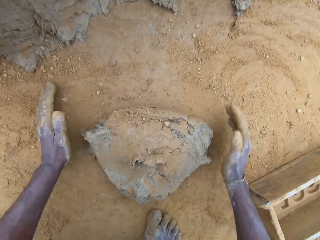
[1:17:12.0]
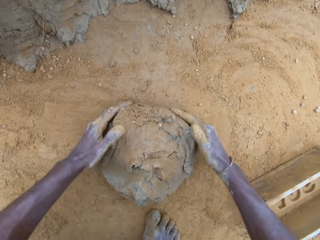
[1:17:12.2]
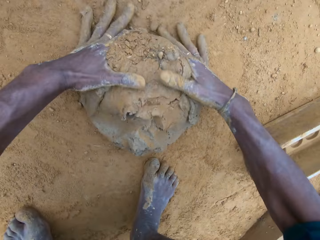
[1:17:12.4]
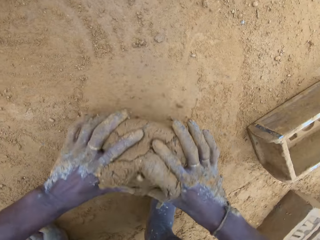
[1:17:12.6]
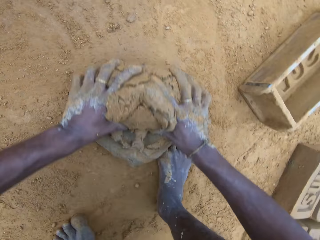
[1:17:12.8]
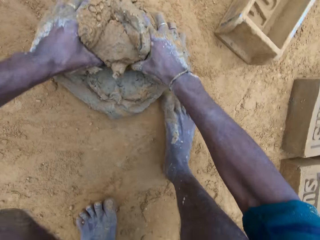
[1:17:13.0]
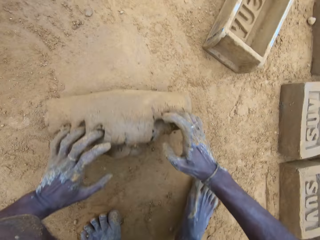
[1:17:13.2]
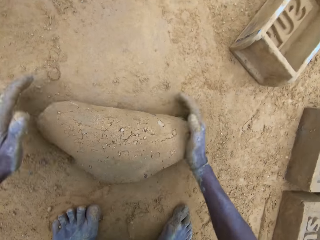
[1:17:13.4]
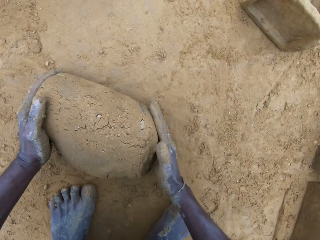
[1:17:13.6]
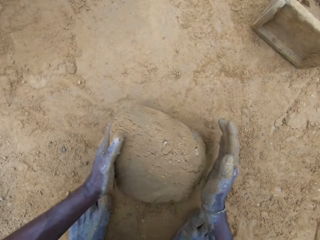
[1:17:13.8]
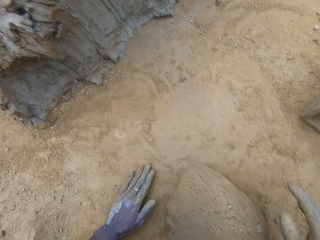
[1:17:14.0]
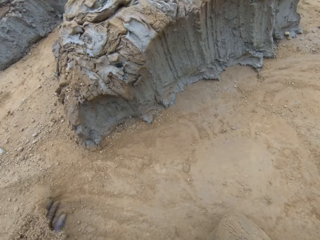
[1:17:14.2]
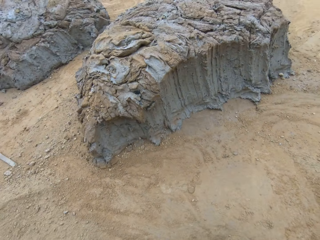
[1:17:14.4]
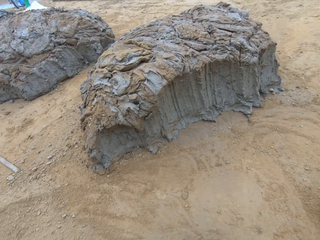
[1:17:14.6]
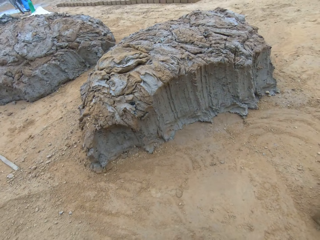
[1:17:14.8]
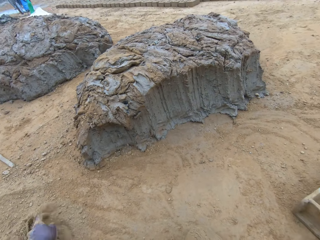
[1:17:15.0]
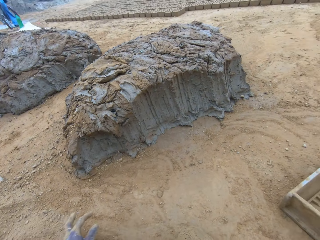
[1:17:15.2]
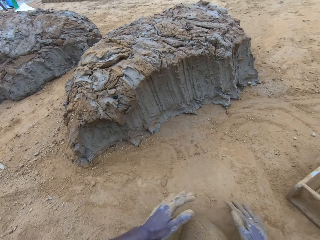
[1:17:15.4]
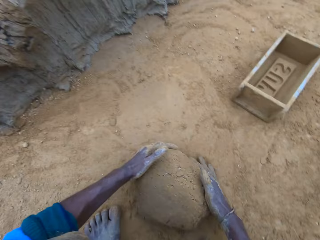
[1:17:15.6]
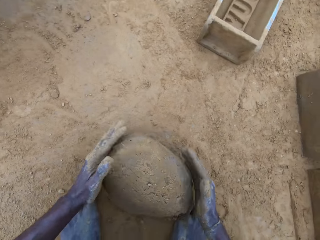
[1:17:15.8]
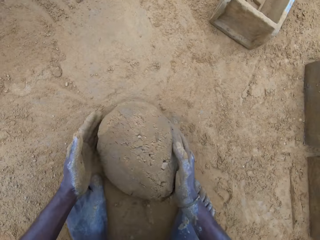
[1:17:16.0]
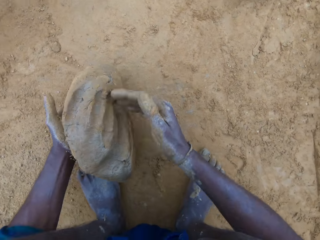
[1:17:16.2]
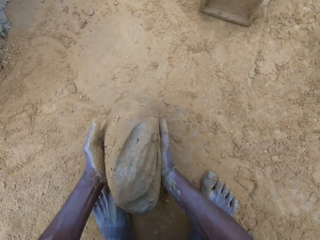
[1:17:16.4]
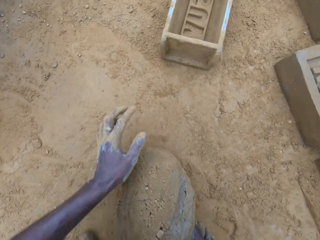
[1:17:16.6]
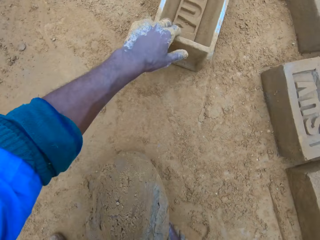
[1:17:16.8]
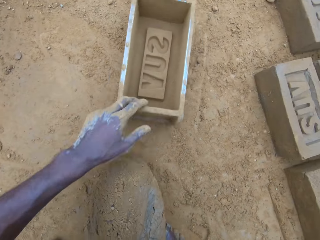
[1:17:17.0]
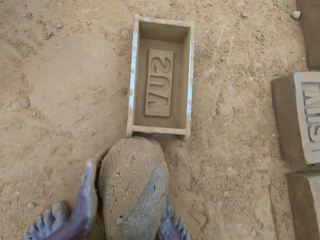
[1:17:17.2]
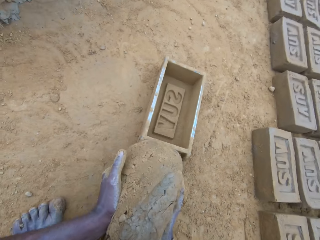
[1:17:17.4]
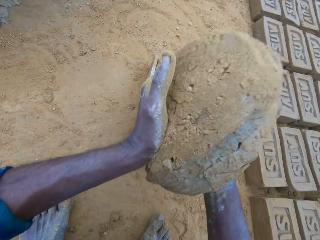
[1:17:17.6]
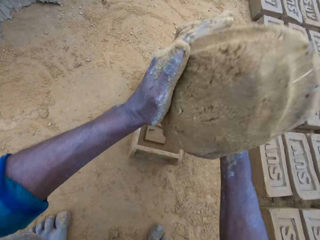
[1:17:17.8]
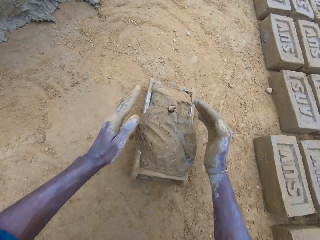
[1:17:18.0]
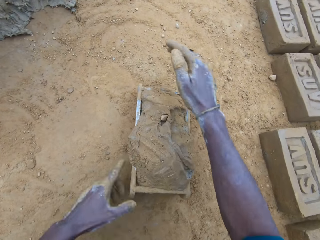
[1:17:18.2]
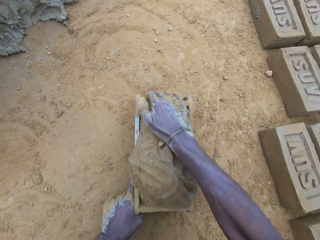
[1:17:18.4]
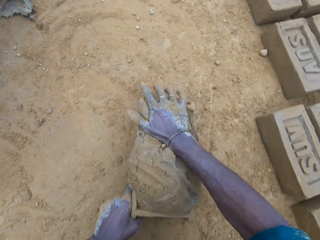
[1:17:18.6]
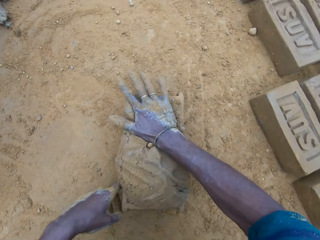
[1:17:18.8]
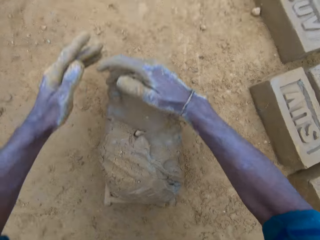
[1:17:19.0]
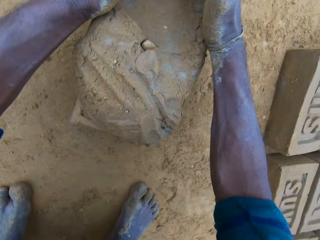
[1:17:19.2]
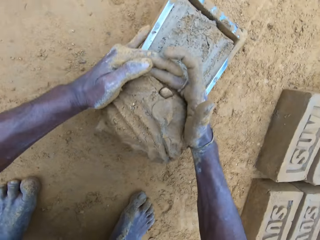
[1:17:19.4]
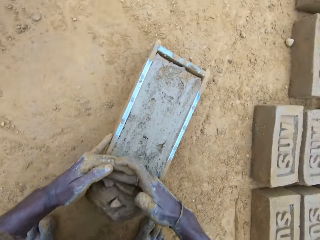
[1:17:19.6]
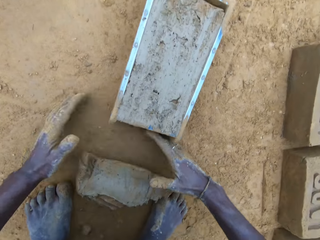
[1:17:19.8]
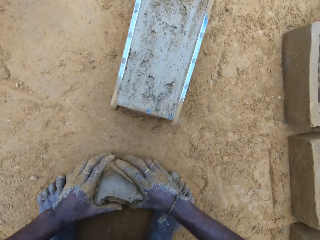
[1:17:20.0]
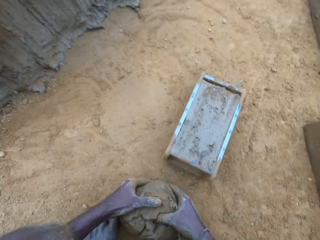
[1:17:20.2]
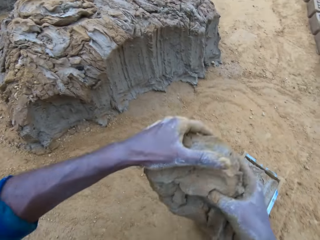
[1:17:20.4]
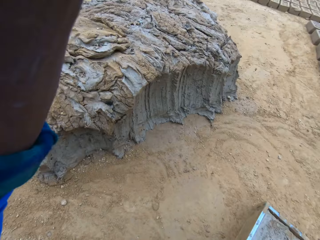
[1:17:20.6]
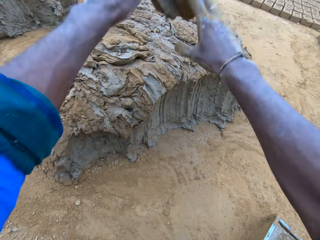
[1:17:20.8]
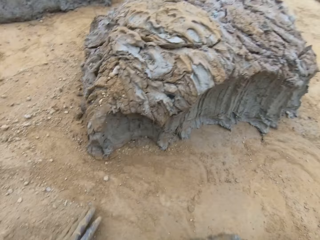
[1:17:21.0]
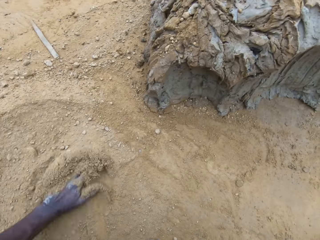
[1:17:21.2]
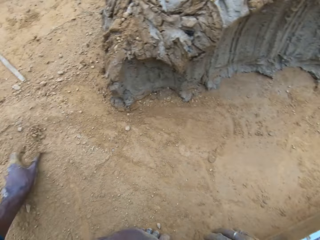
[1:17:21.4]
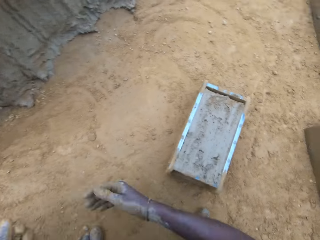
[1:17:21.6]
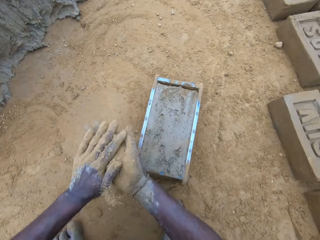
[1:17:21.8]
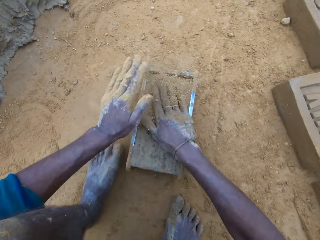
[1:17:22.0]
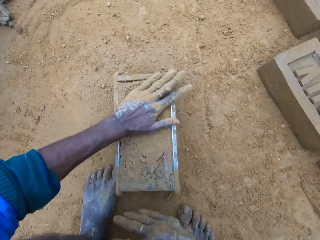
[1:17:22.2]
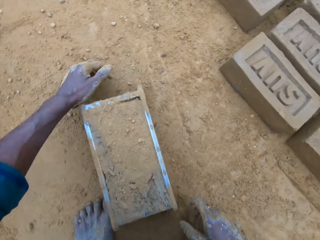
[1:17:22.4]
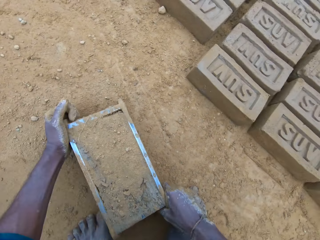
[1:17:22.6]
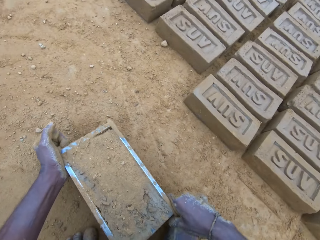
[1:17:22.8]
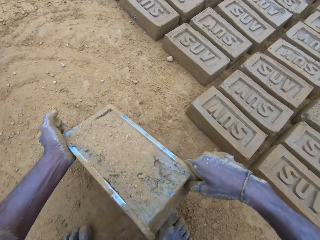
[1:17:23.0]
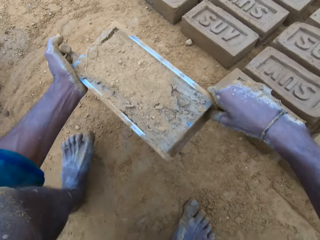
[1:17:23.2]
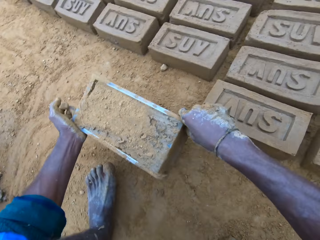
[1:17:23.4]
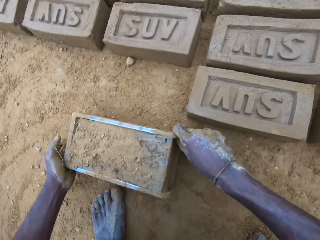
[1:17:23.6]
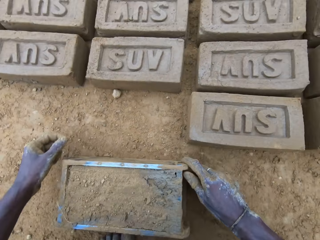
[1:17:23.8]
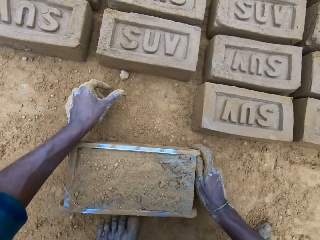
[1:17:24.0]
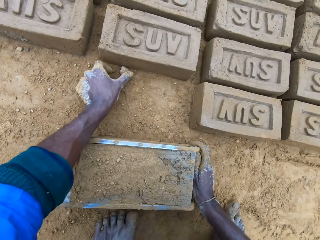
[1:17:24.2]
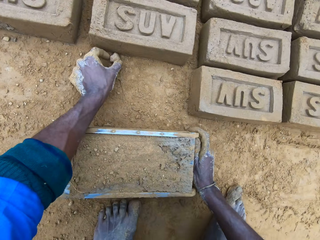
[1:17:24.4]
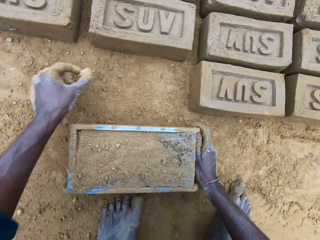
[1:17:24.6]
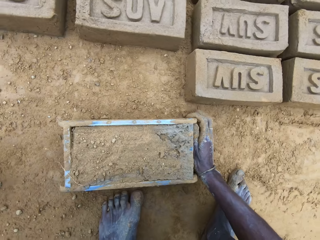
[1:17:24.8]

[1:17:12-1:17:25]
The camera wearer rolls the clay. He pours sand on the clay mix on the ground. He carries the clay mix from the ground. He moves the brick mold on the ground. He holds the clay. He drops the clay mix in the brick mold. He levels up the brick mold with the clay mix with his hands. He presses the clay against the brick mold. He removes the excess clay. He carries the clay mix from the ground. He drops the clay mix in his hands on the clay mix on the ground. He pours sand on the clay mix in the brick mold. He moves the brick mold on the ground. He lifts the brick mold. He puts down the brick mold. He moves a stone on the ground.

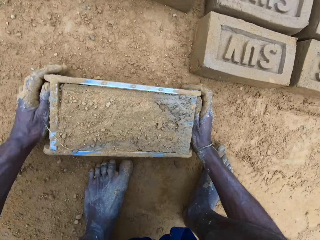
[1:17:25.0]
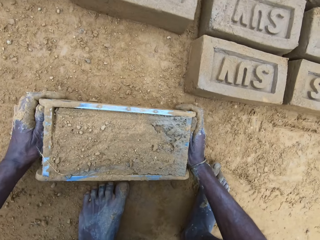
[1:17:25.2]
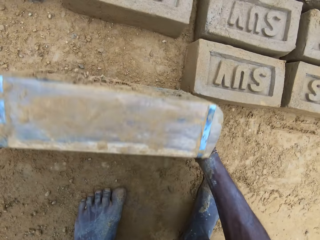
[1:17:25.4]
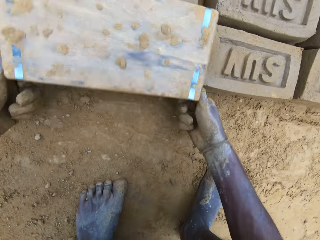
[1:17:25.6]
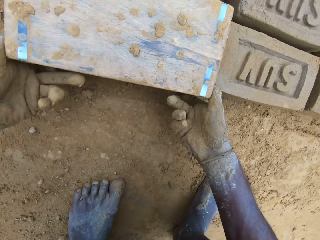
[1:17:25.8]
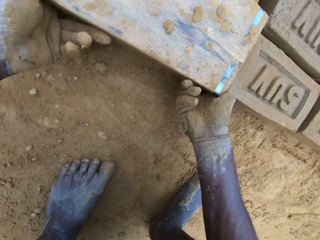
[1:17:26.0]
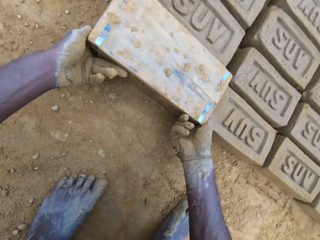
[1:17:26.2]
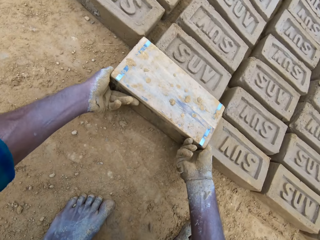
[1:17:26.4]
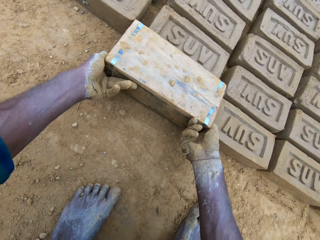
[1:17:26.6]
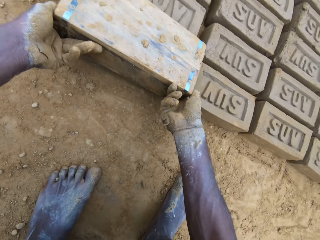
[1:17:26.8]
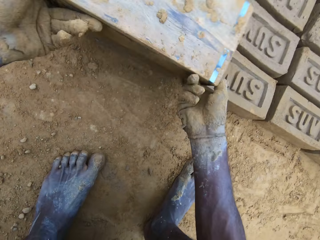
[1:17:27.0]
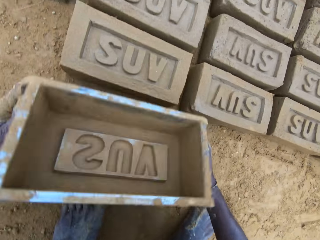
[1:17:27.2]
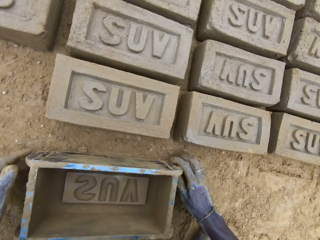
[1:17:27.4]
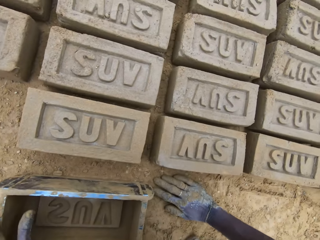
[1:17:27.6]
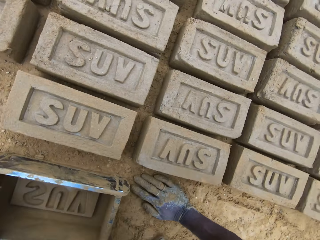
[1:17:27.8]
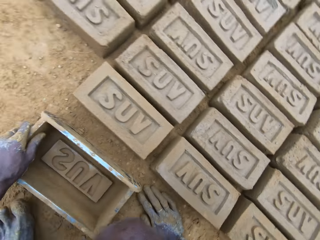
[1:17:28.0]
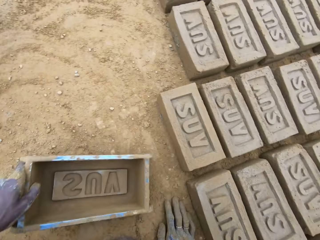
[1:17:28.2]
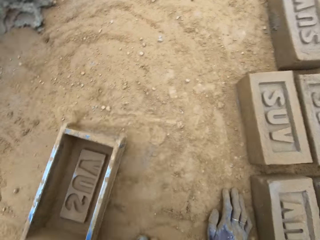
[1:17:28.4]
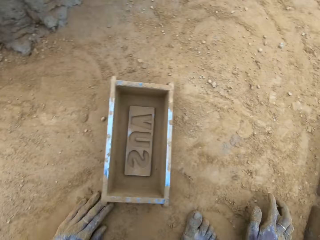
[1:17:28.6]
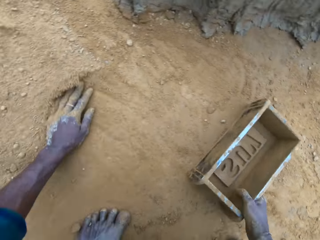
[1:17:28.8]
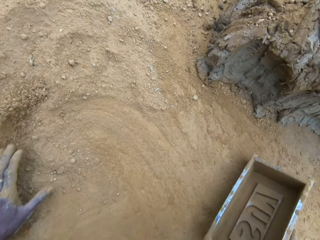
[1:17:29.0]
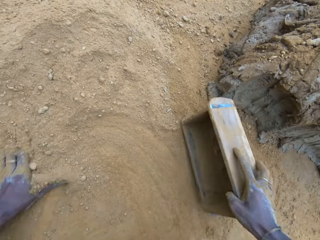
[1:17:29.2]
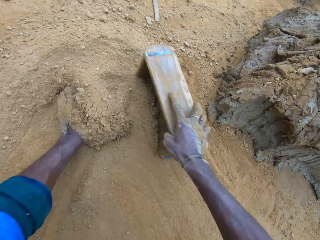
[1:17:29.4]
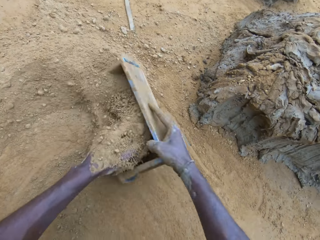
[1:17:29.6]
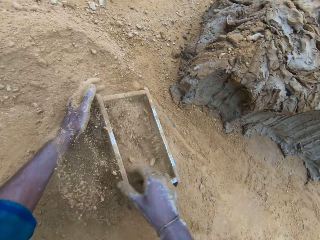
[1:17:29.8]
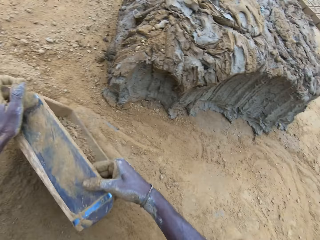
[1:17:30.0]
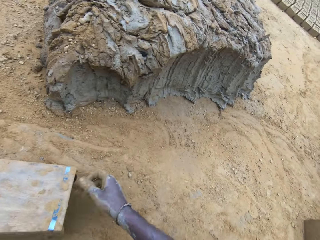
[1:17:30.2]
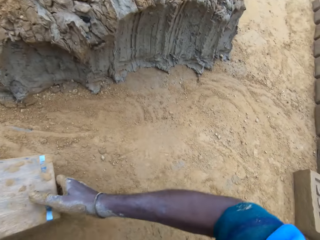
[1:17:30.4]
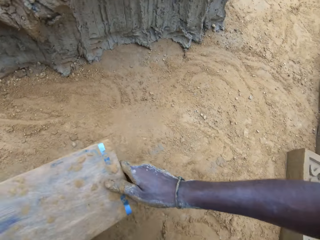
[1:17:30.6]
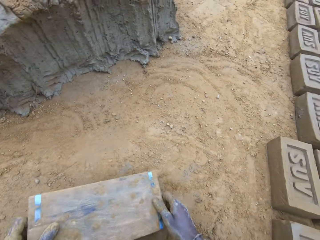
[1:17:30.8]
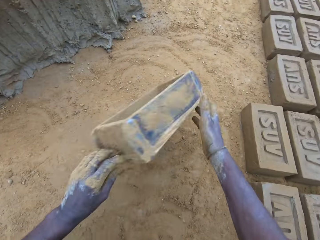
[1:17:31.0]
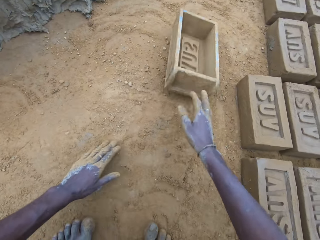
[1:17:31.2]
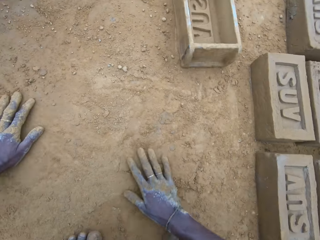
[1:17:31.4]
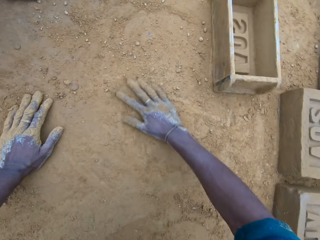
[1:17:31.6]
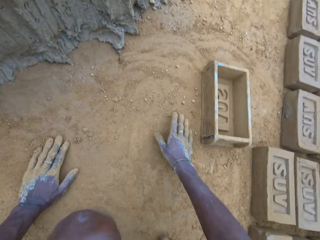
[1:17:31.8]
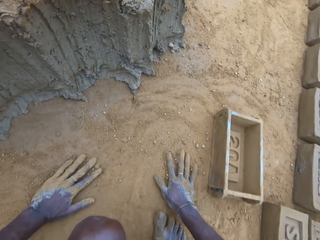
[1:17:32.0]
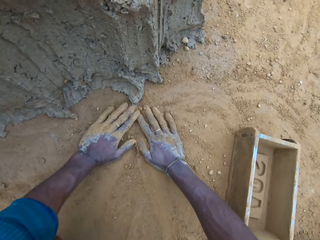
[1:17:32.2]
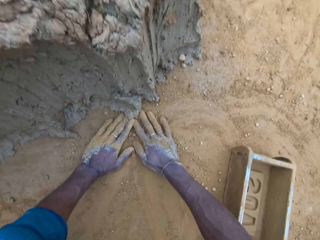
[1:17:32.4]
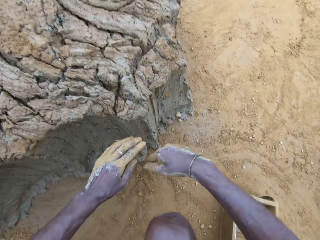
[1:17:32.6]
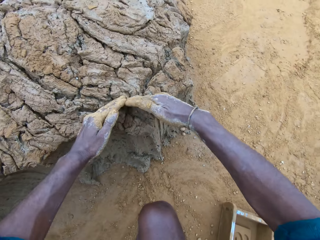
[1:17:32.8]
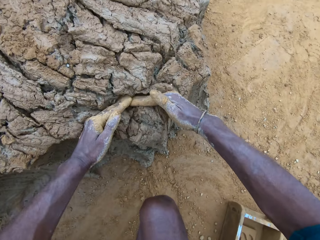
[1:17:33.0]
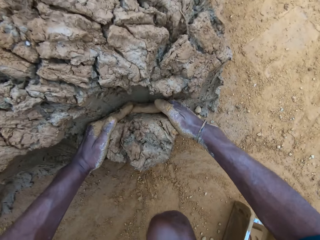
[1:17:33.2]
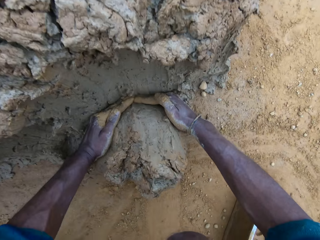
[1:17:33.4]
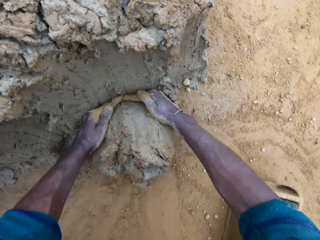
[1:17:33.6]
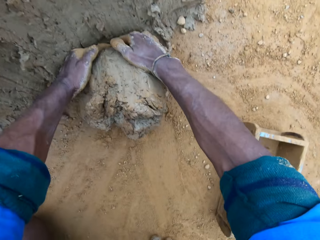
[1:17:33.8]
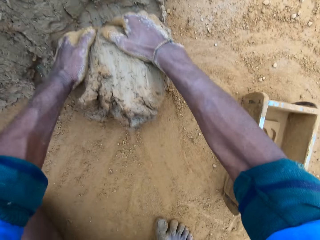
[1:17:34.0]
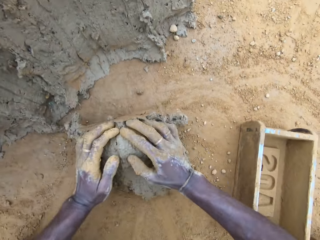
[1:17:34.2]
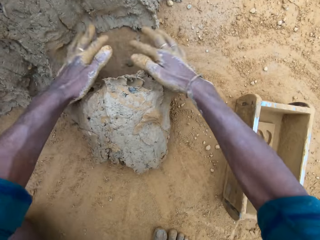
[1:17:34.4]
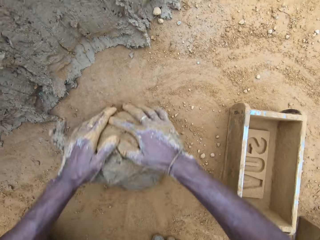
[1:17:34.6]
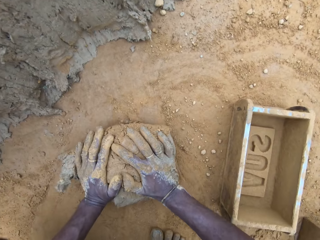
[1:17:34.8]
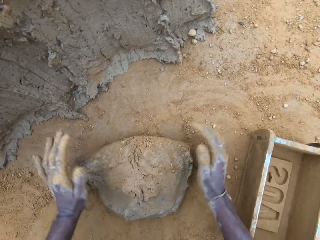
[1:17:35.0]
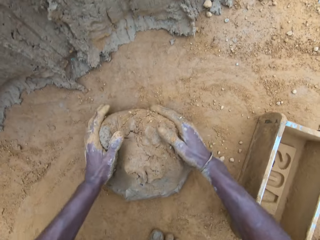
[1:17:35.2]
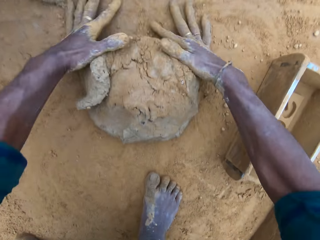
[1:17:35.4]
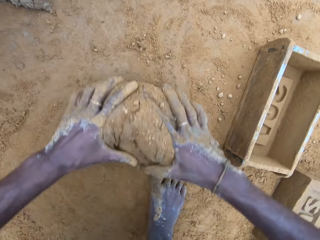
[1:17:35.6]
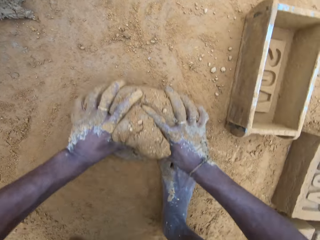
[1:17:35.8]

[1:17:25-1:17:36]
The camera wearer picks up the stone and throws the stone. He removes the brick mold from the molded brick. He turns the brick mold upside down. He drops the brick mold on the ground. He moves the brick mold on the ground. He swipes his left hand on the ground. He pours sand into the brick mold. He scoops sand with the brick mold. He pours out sand from the brick mold. He turns the brick mold upside down. He drops the brick mold on the ground. He swipes his hands on the ground. He takes out part of the clay mix on the ground. He rolls the clay mix on the ground.
